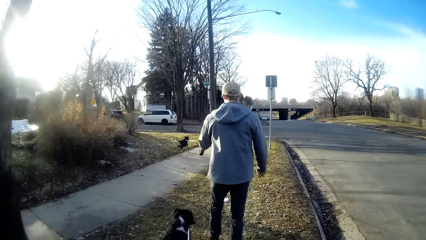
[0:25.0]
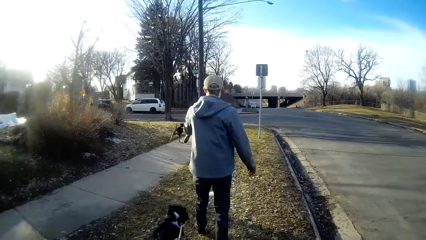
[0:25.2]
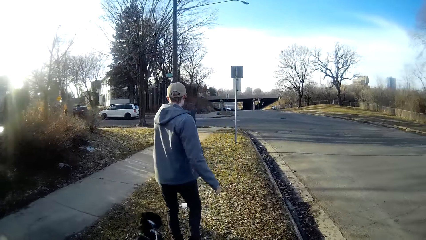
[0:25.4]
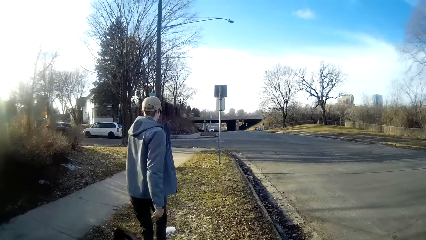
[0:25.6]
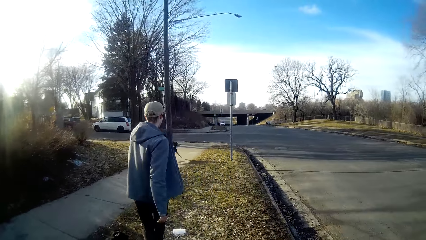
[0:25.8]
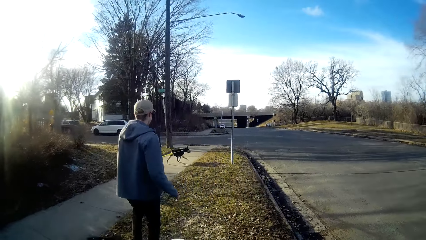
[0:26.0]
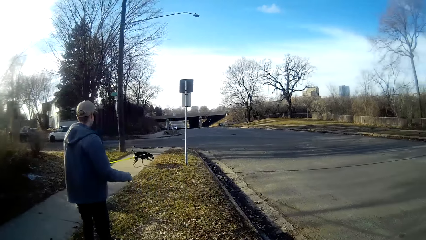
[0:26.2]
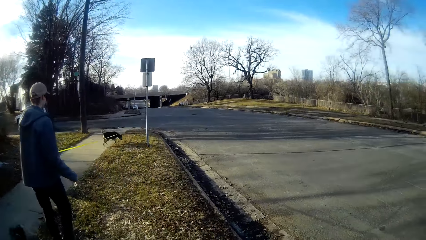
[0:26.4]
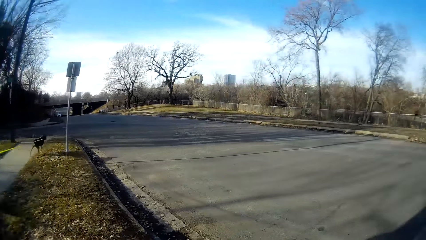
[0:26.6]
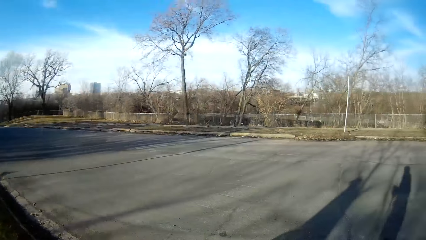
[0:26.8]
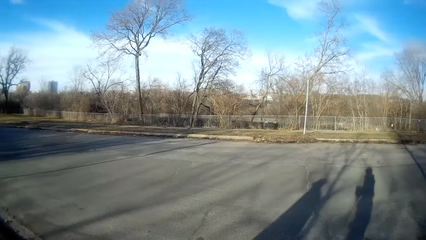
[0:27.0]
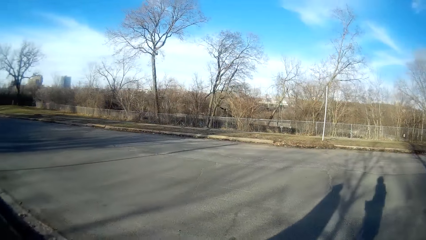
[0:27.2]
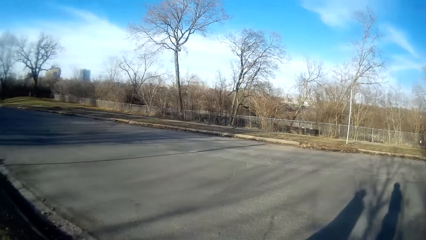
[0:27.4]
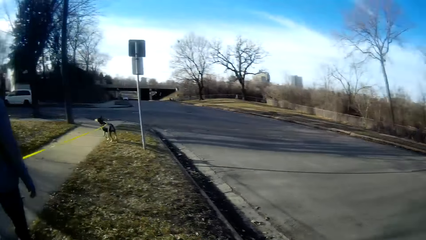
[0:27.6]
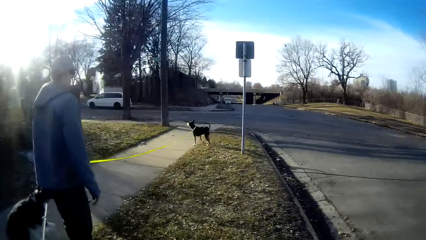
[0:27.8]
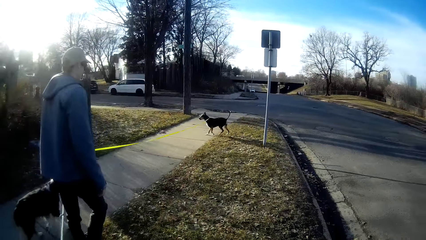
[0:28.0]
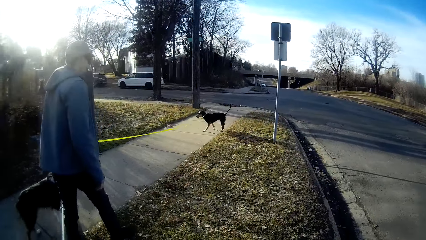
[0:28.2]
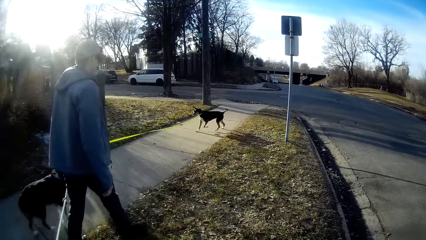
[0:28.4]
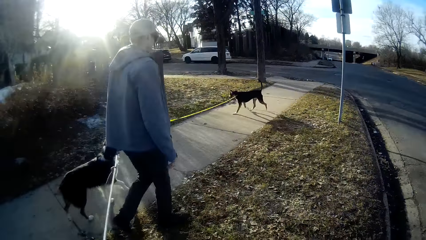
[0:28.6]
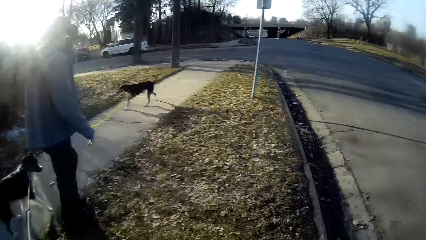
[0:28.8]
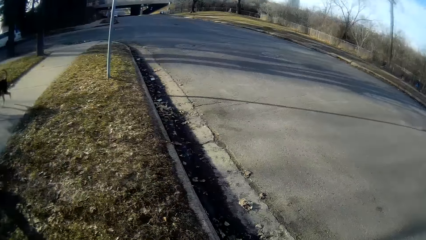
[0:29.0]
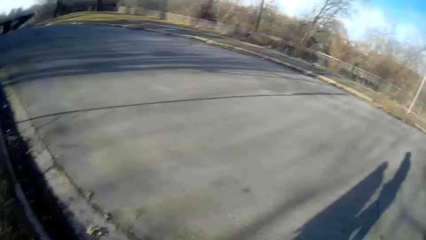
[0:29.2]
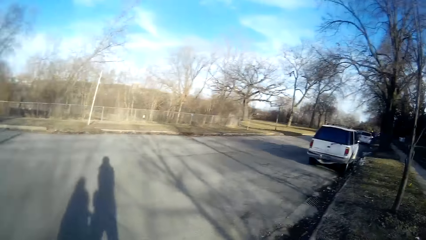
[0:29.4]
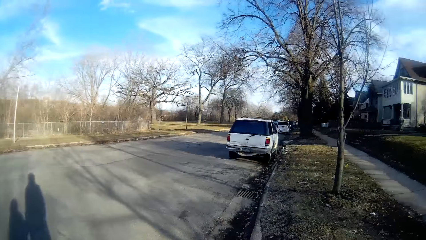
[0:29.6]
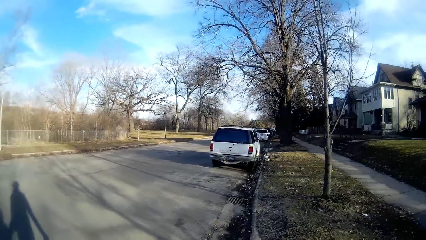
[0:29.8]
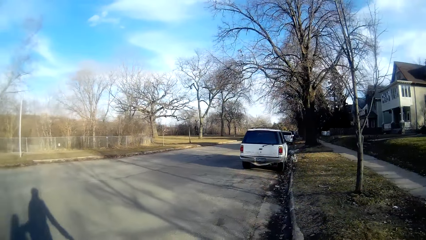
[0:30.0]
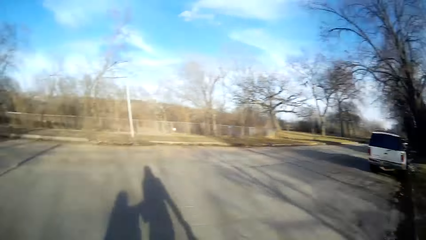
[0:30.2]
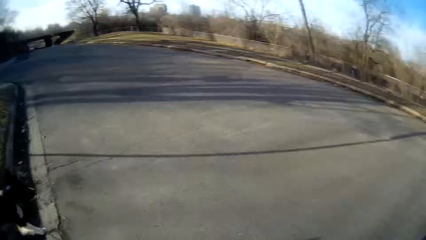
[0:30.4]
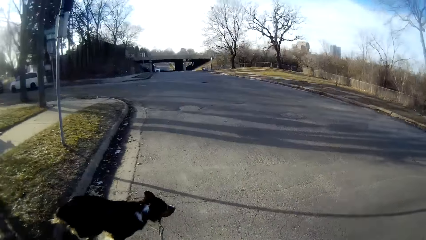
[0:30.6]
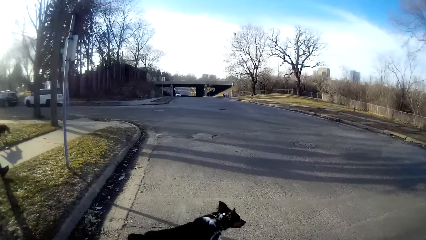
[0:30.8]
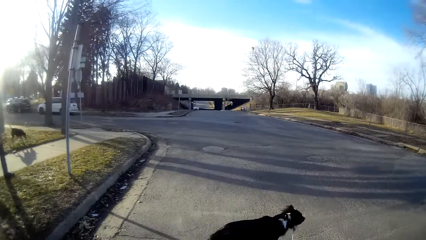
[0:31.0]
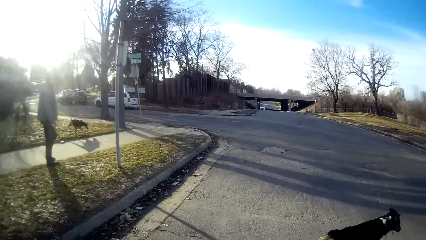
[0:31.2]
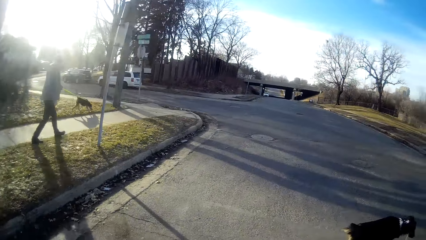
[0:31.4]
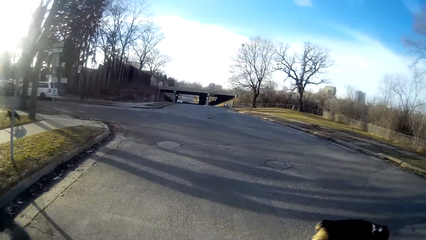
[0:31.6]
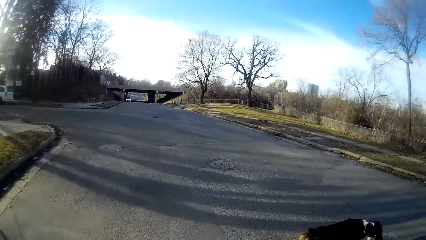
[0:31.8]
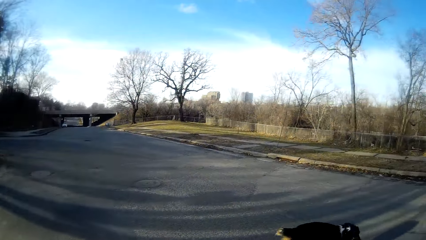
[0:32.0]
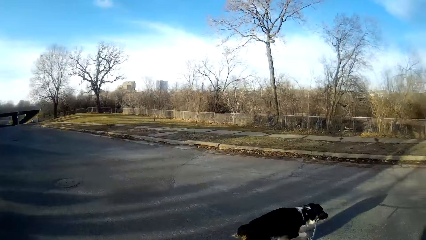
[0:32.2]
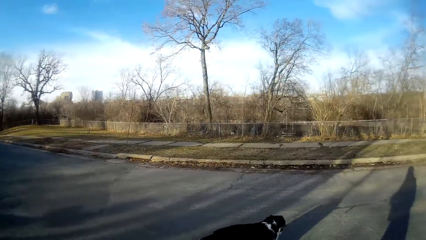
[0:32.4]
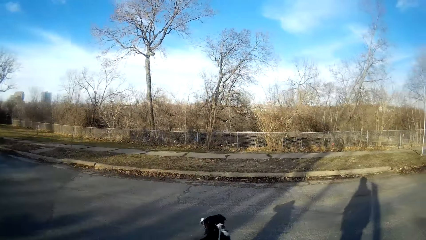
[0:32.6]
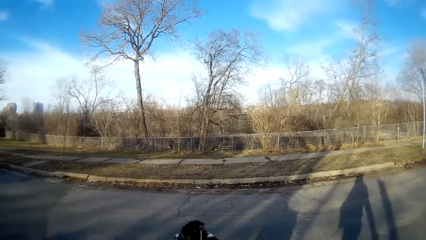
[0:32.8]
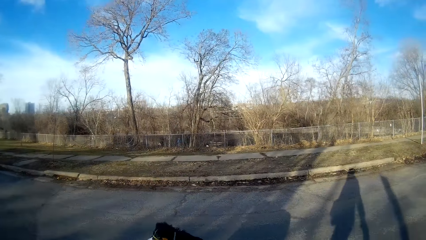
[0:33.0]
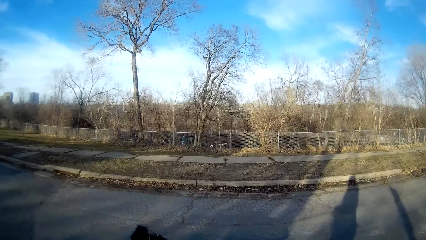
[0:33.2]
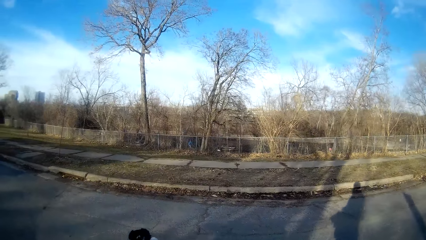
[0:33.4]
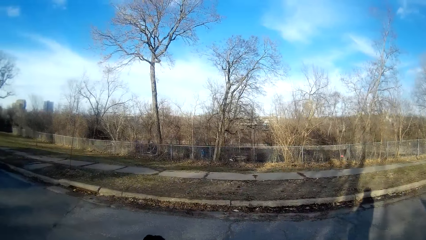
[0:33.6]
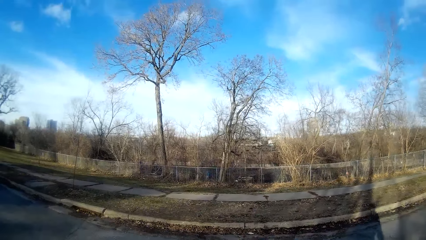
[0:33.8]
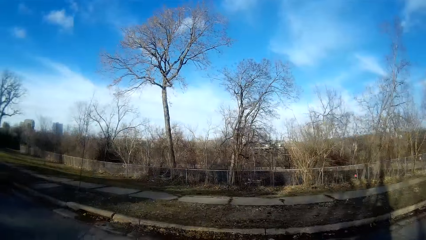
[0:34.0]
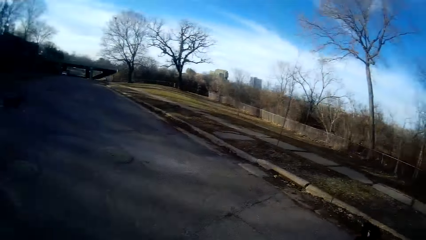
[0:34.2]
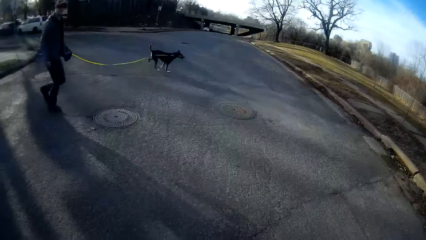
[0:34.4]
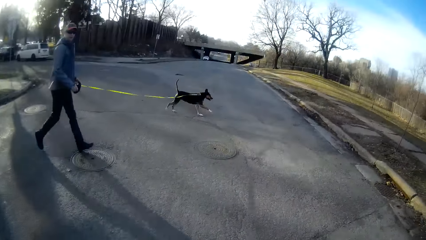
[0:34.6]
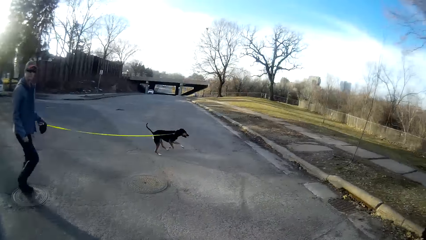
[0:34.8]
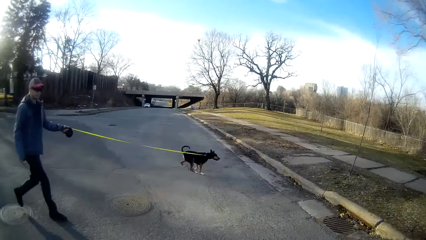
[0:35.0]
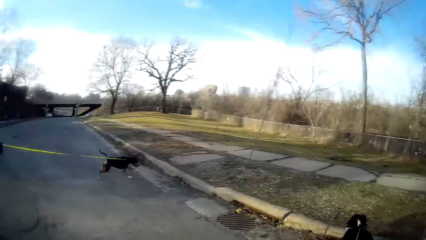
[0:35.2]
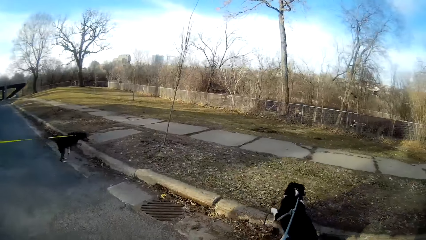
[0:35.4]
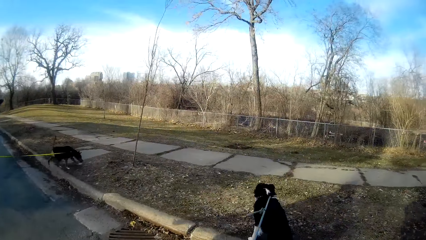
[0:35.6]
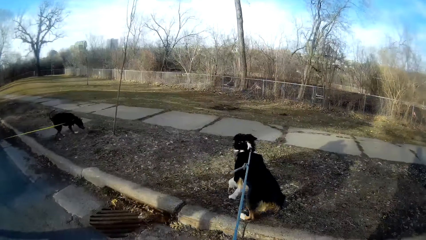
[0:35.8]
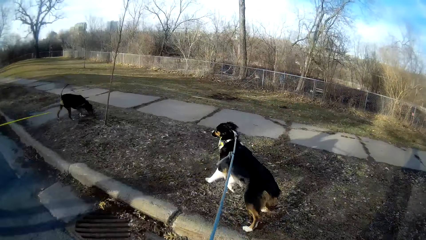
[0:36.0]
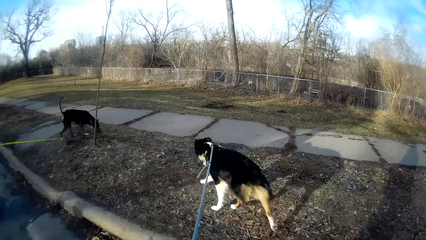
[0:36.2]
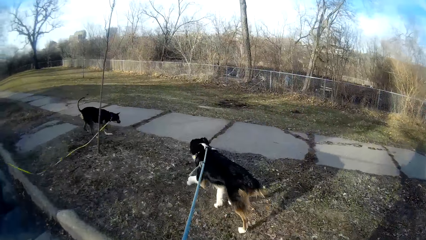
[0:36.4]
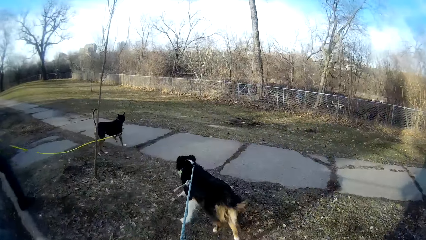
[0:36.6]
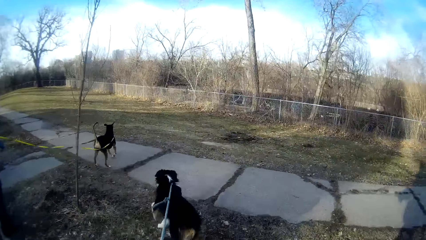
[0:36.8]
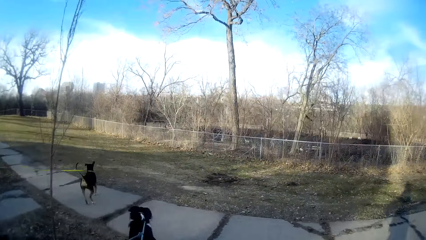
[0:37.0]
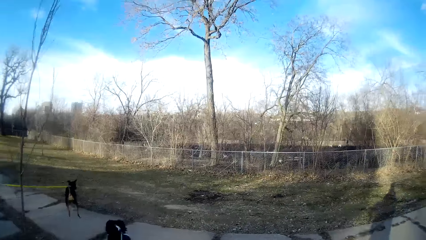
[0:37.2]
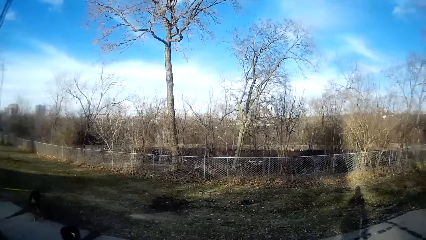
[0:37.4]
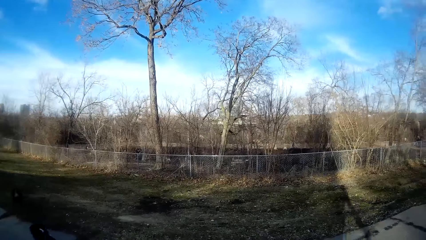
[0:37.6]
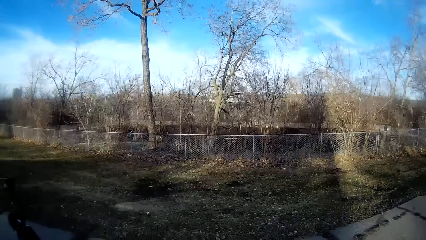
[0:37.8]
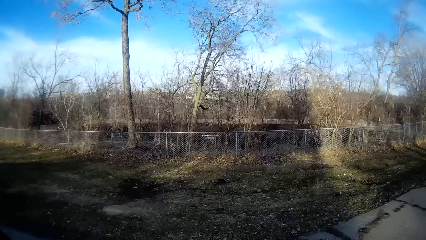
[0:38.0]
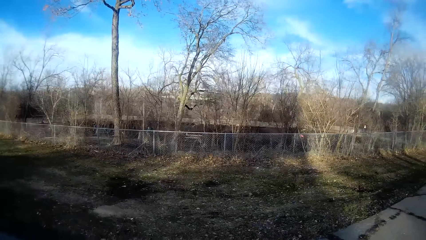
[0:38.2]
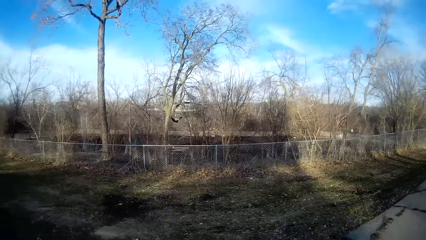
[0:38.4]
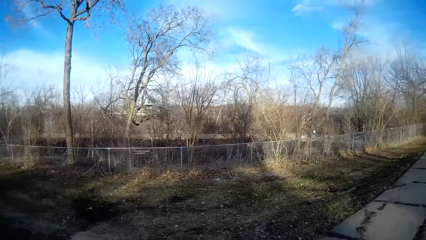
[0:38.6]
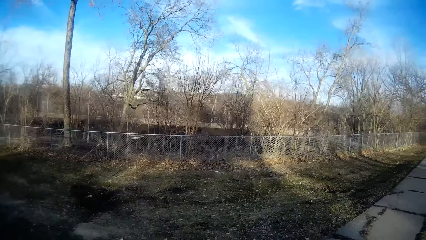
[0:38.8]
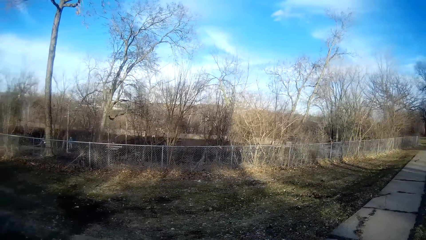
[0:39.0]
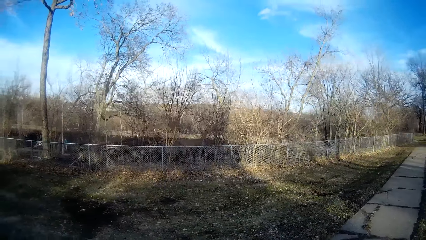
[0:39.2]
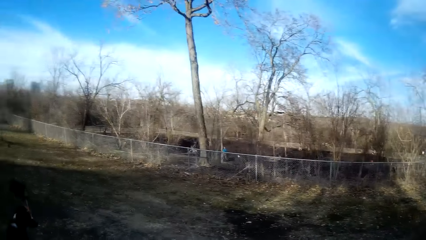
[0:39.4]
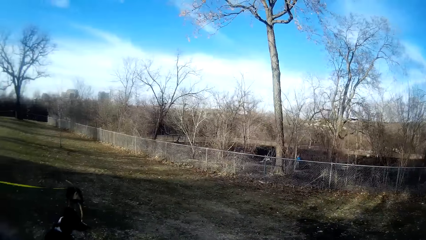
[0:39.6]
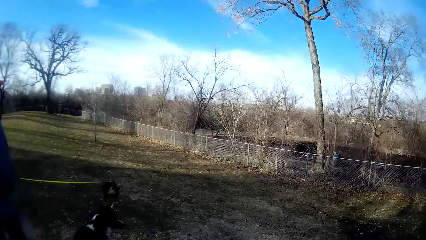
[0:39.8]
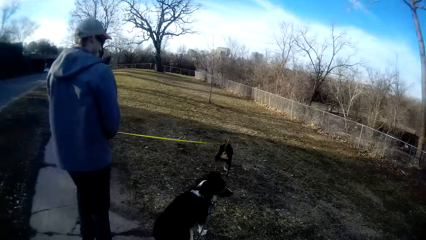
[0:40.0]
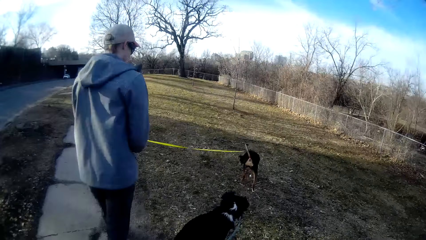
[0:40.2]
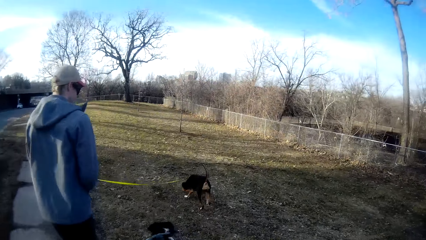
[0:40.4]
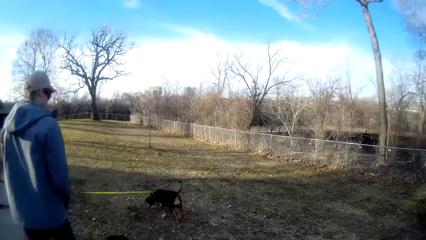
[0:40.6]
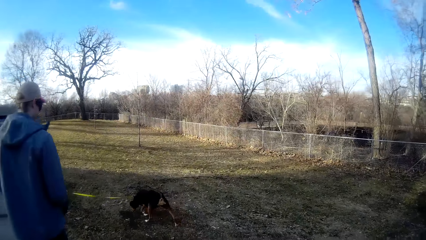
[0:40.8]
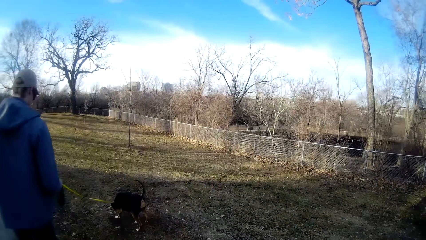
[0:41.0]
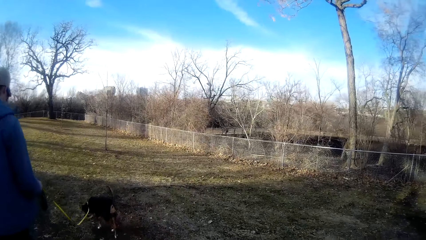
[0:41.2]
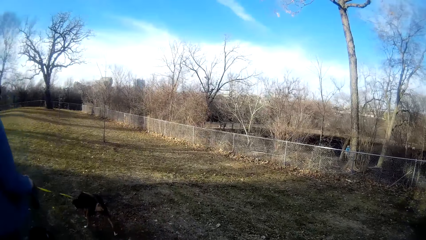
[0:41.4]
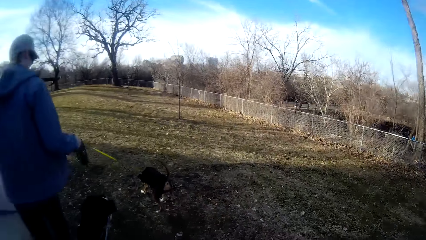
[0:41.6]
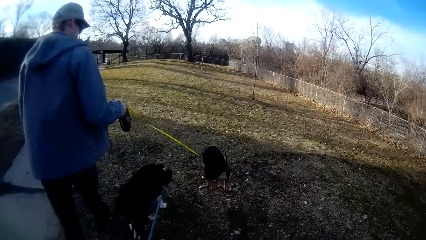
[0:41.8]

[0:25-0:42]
The camera wearer looks around. They look at the person, look at the dogs, and look around.
